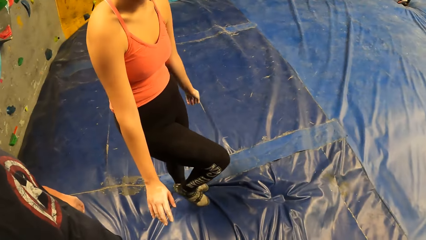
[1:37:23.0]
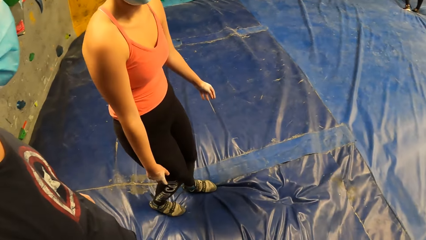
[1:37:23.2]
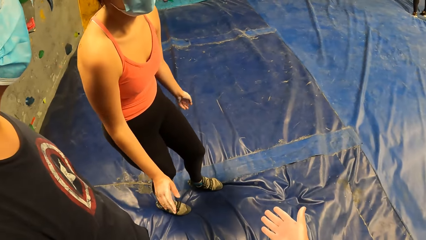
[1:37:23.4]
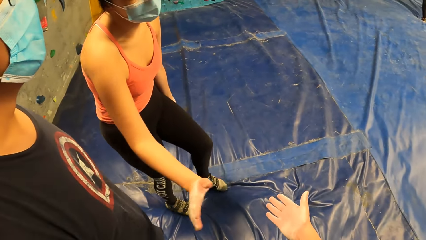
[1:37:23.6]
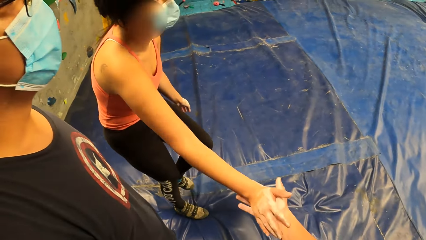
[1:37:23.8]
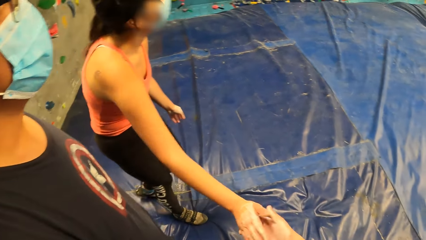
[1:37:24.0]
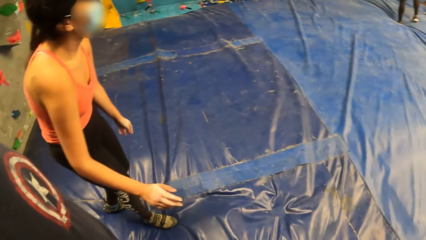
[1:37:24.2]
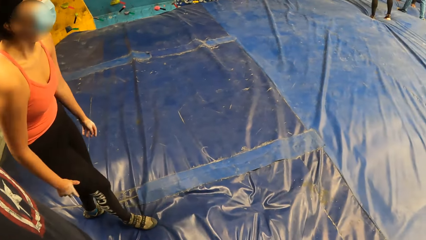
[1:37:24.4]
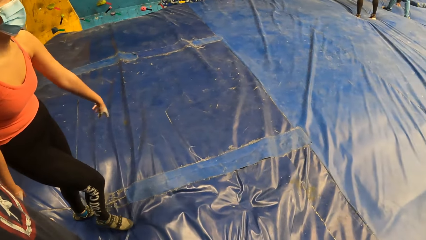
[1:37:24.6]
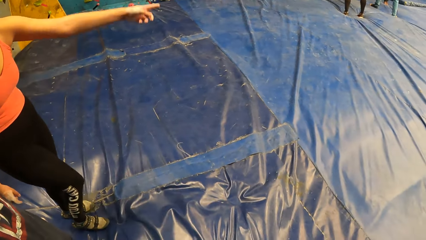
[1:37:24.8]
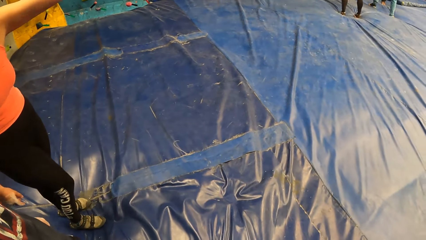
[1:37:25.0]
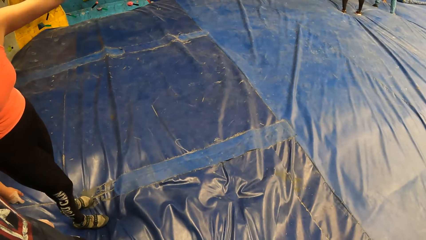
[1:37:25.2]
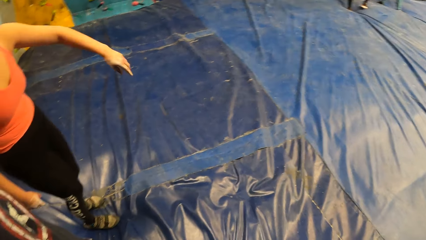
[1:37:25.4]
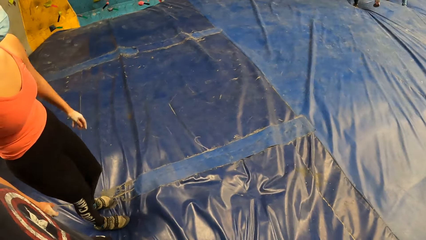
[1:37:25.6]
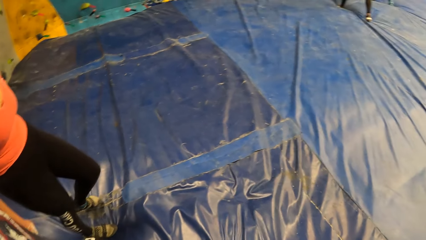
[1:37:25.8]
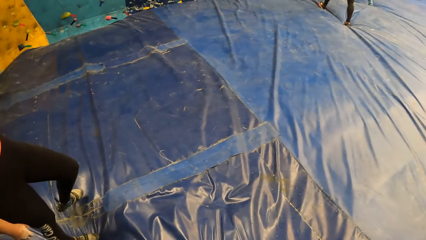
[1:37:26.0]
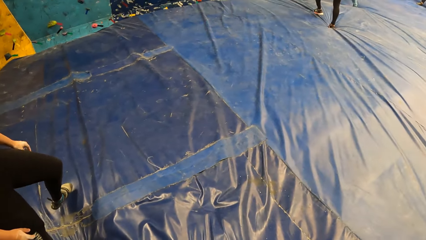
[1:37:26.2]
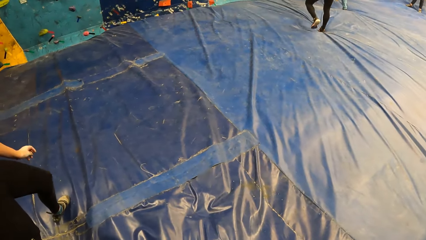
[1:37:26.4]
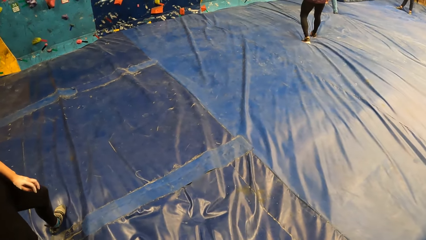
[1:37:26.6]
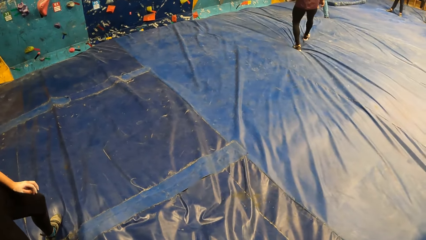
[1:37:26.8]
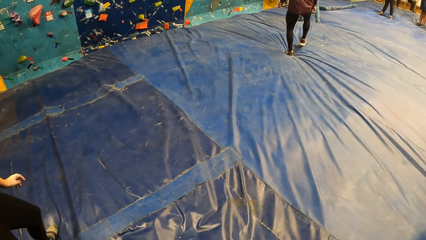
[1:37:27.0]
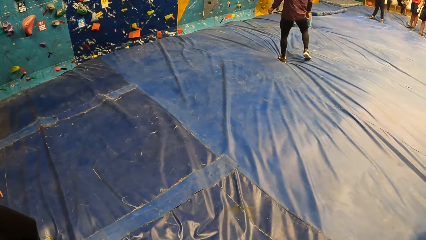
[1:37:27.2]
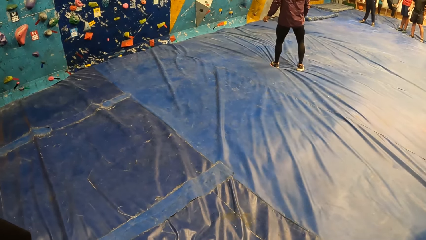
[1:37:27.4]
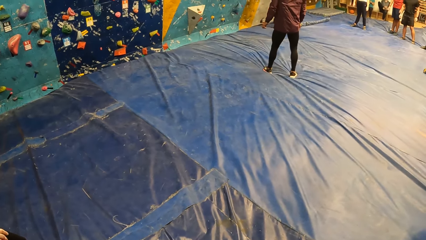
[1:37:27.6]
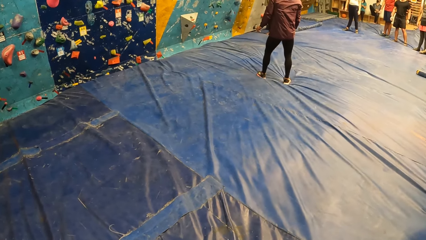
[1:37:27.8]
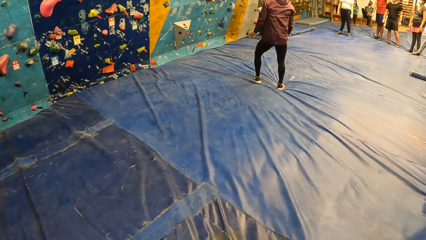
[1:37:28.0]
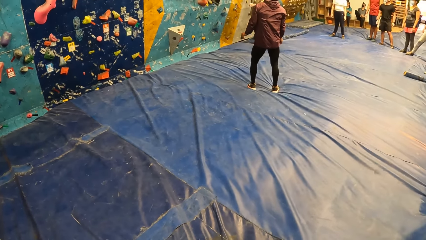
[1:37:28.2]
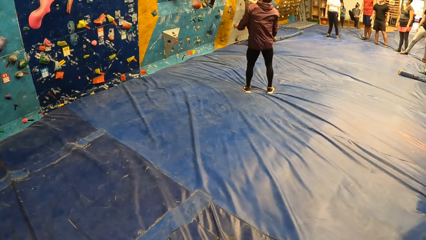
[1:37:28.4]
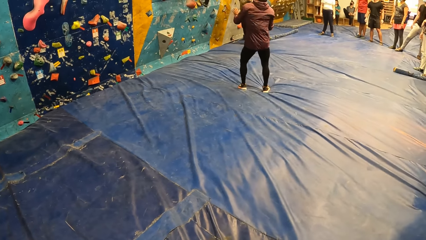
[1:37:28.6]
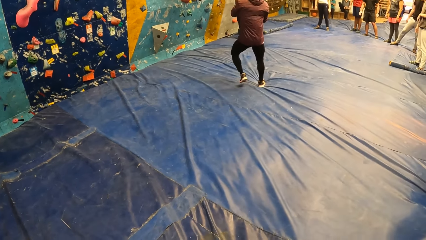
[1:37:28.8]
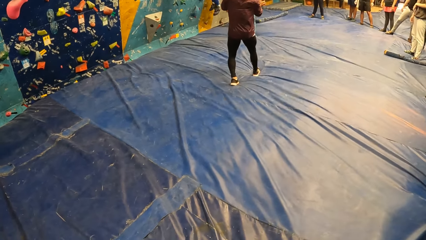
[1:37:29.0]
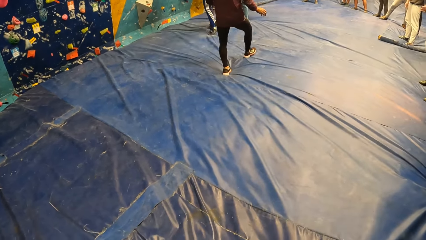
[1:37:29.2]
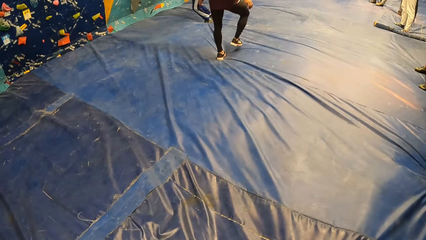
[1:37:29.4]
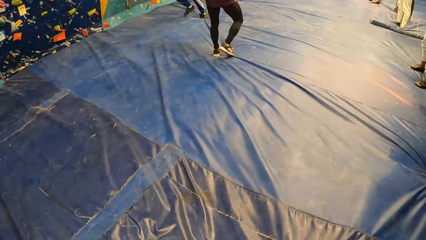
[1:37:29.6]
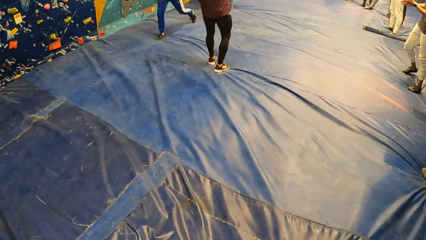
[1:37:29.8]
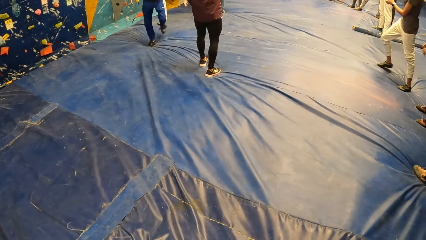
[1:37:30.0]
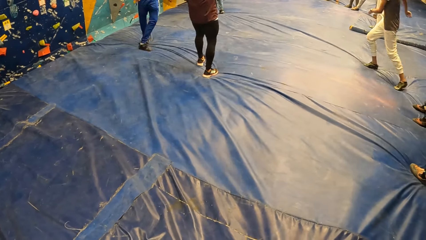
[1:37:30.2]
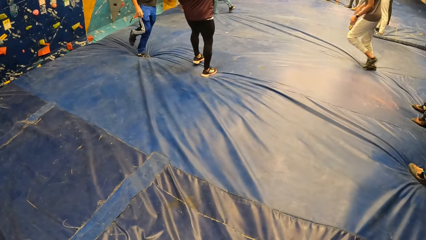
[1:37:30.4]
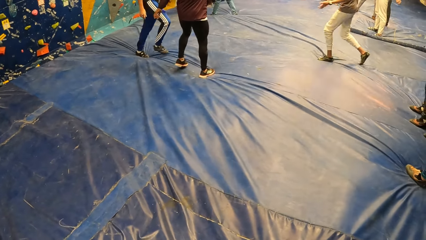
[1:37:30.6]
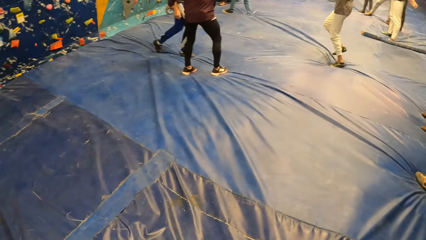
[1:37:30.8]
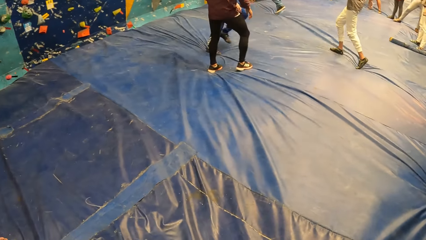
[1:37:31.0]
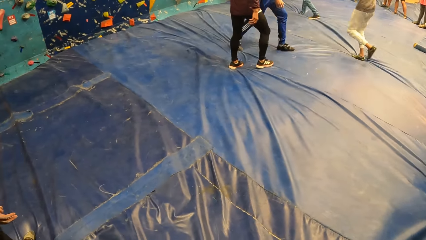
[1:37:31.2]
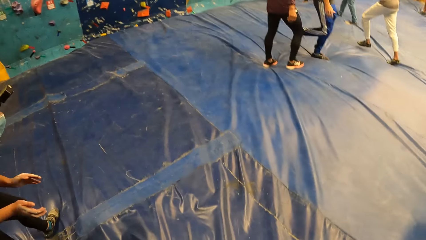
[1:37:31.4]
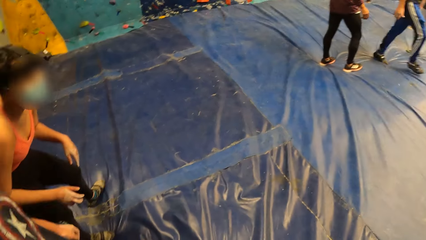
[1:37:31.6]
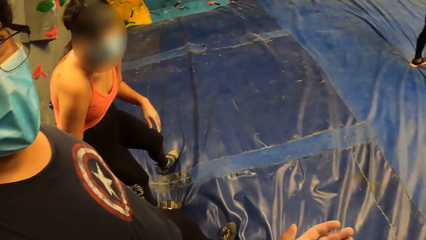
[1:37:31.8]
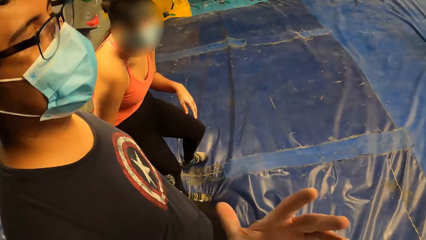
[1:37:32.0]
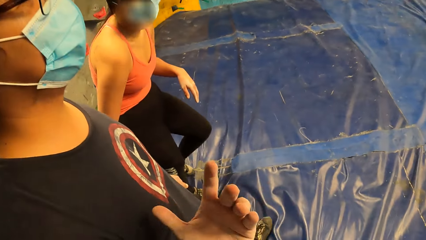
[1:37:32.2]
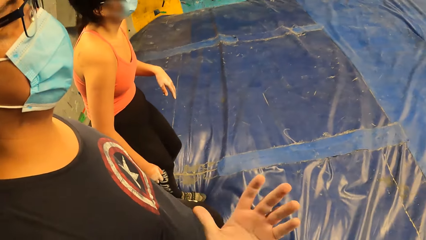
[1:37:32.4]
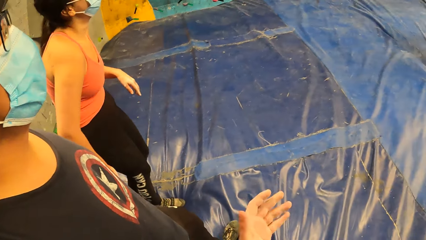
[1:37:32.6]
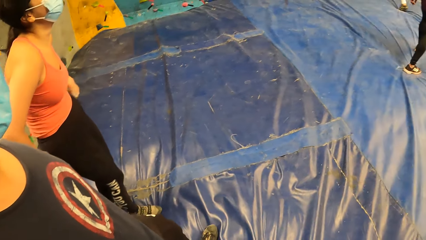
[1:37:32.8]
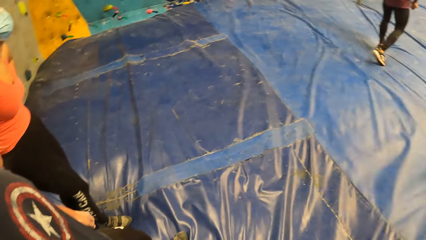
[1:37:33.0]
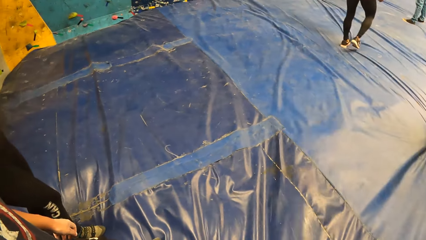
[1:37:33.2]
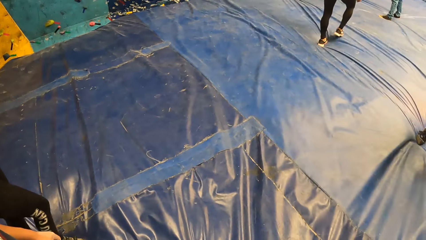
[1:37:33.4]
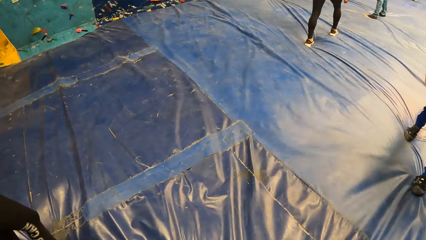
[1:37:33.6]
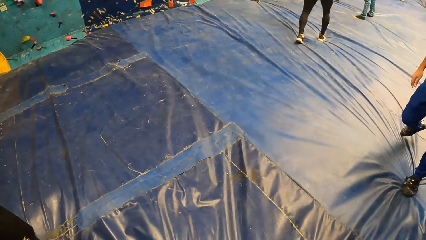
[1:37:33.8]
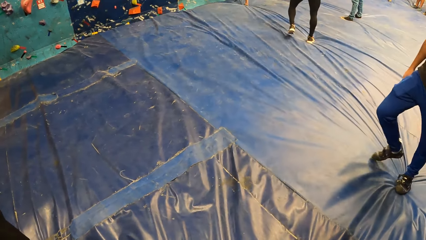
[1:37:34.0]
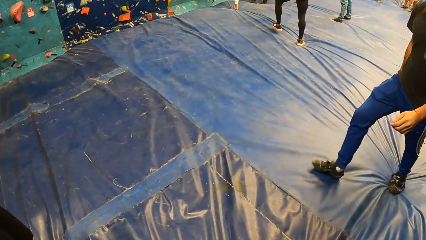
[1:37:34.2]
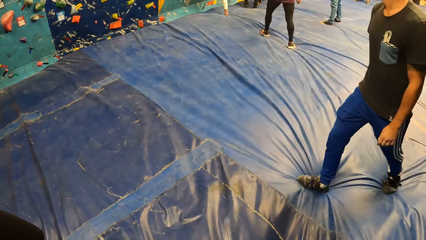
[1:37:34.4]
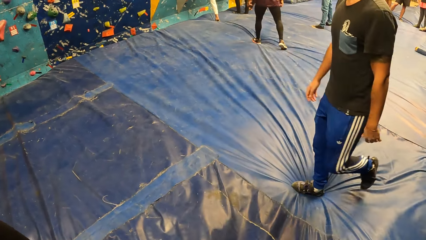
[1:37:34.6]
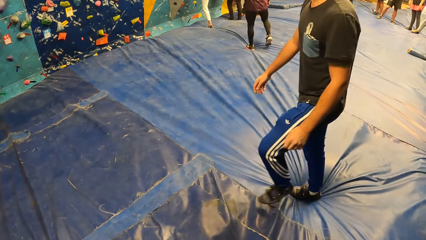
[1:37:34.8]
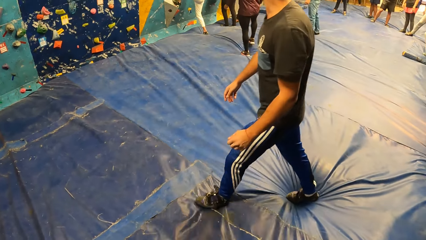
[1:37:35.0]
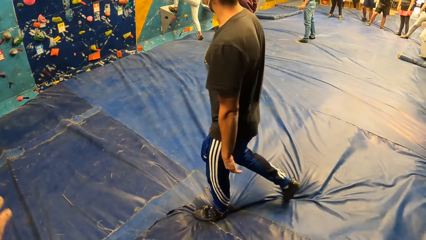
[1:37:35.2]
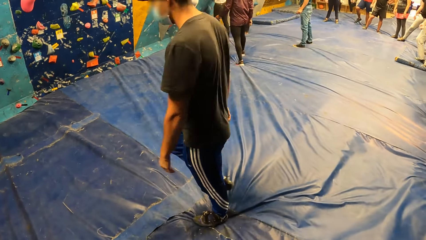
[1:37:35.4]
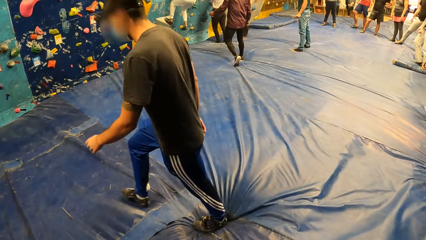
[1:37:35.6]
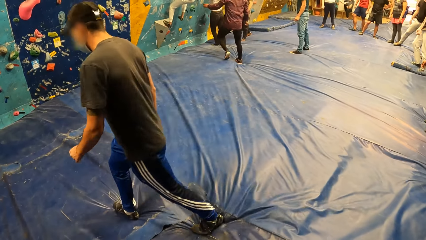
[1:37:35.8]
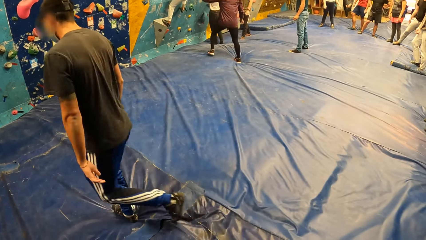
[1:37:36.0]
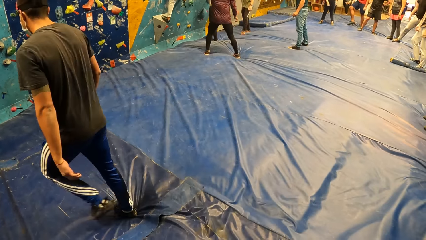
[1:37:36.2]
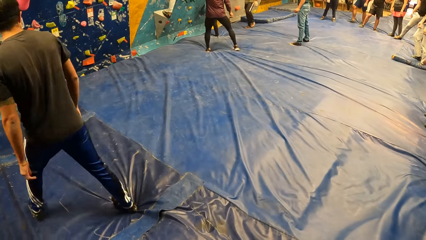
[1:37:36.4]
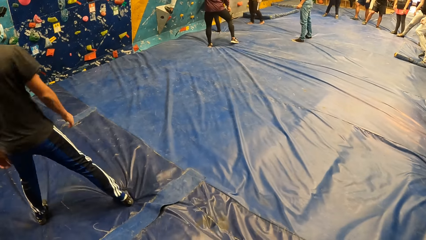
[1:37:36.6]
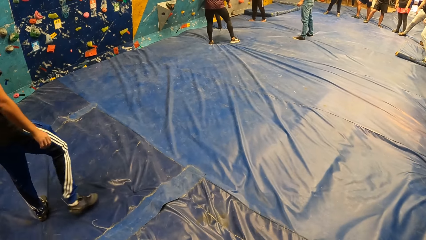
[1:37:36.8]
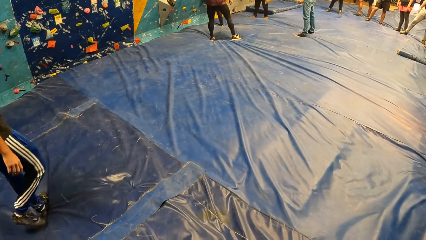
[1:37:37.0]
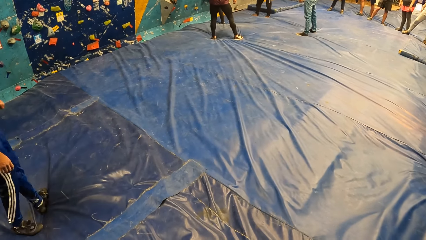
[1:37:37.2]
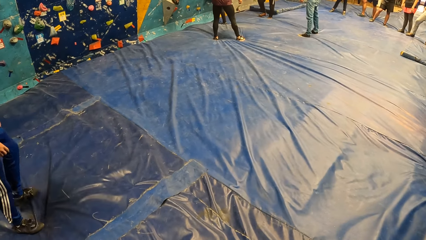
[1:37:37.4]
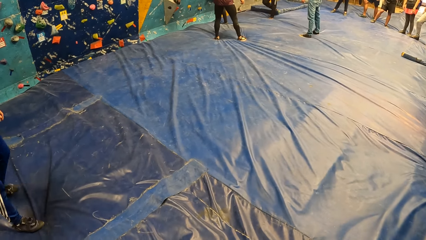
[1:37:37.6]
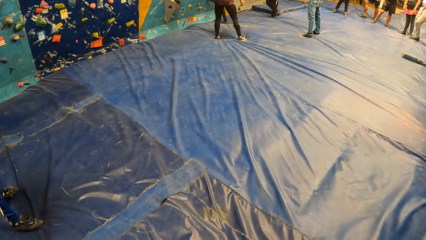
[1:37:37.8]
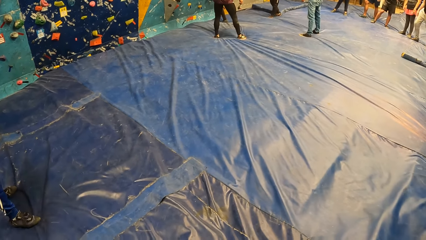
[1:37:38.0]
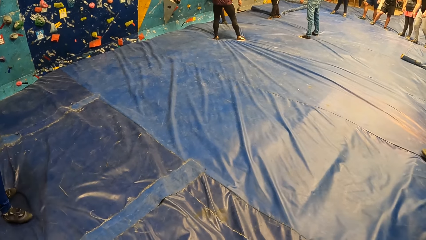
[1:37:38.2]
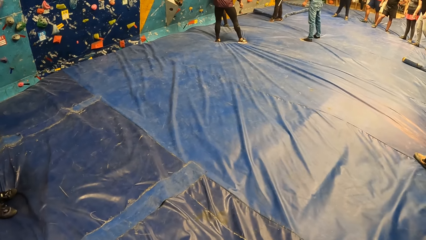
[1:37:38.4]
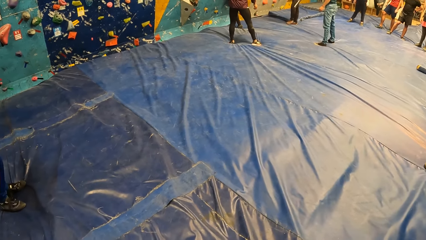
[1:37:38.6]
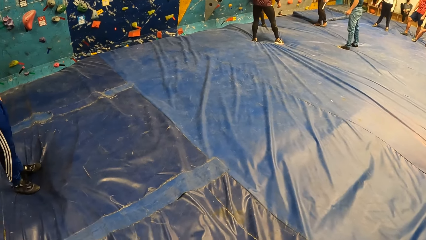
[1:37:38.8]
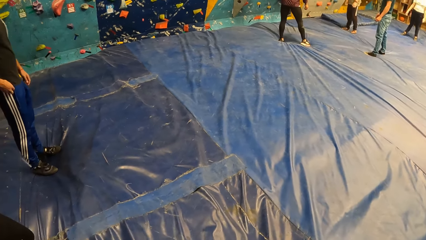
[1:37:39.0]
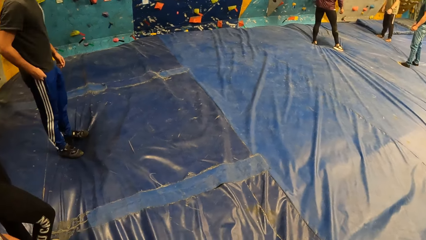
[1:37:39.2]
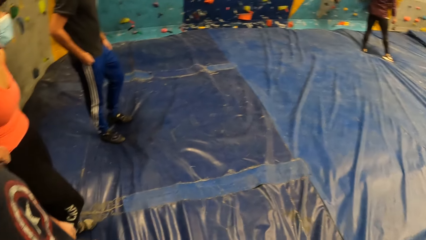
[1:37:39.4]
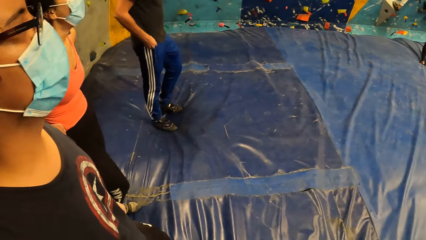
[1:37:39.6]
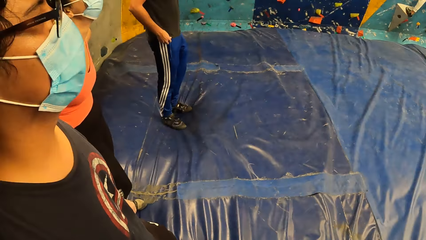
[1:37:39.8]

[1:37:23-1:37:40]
The camera wearer interacts with a woman. The woman holds the camera wearer's hand. She points with the left hand. A man moves backwards. Another man jumps down. Another woman walks to the wall. The camera wearer interacts with a man and the first woman. They look at the colleagues. The second man walks towards the colleagues. The other woman climbs the wall. The first man moves towards the wall. The camera wearer looks at the colleagues.
